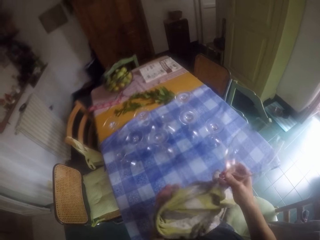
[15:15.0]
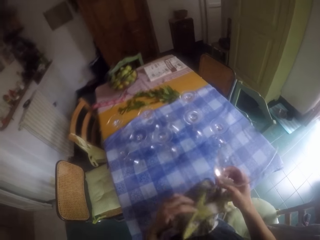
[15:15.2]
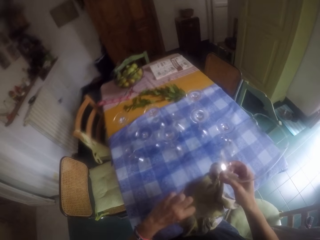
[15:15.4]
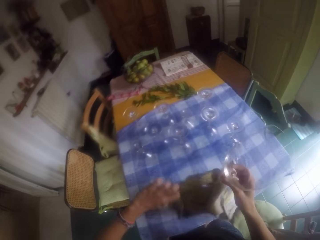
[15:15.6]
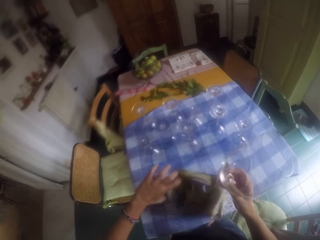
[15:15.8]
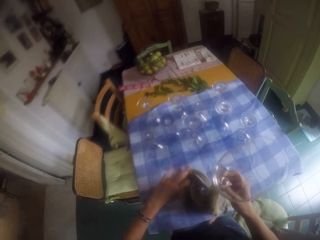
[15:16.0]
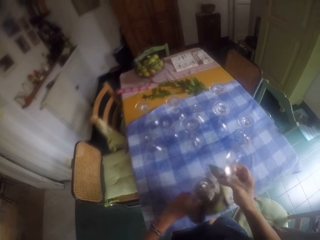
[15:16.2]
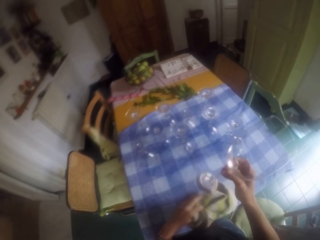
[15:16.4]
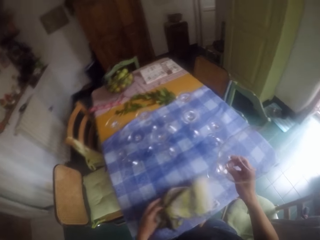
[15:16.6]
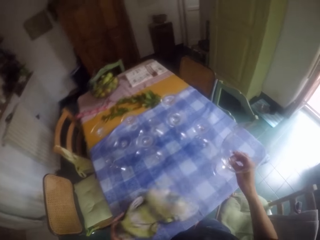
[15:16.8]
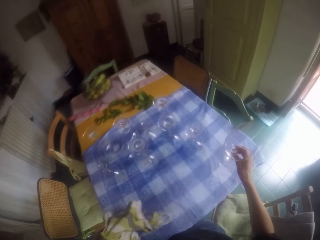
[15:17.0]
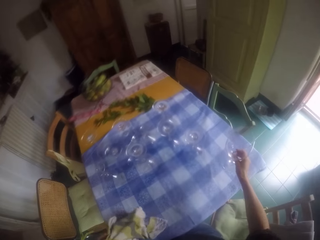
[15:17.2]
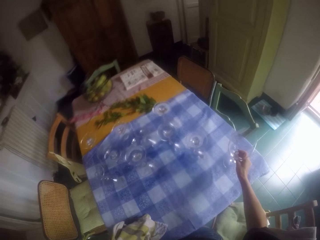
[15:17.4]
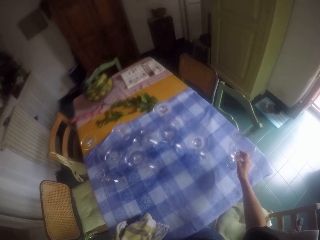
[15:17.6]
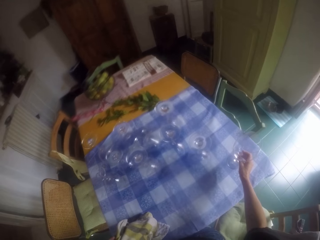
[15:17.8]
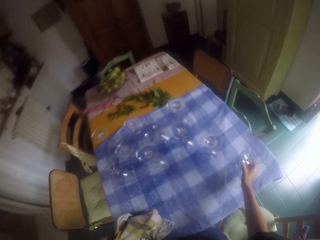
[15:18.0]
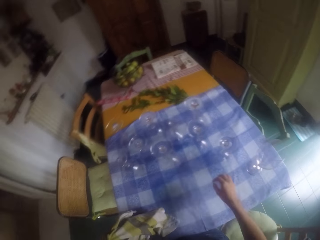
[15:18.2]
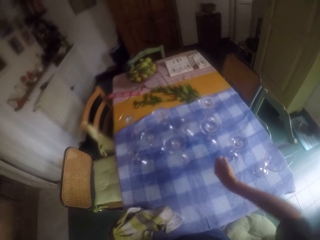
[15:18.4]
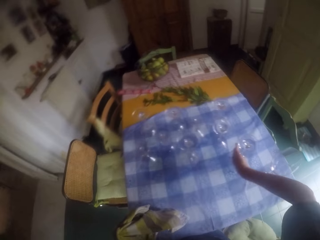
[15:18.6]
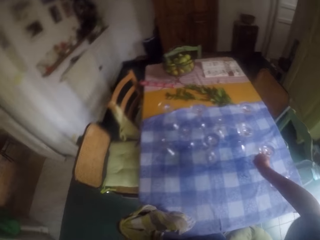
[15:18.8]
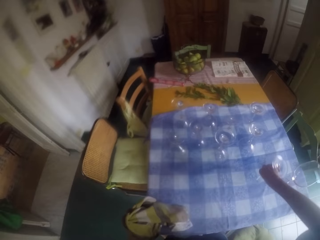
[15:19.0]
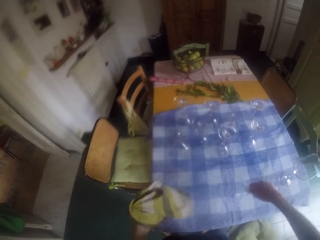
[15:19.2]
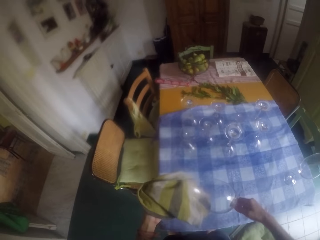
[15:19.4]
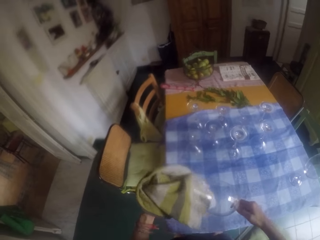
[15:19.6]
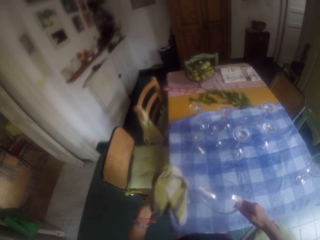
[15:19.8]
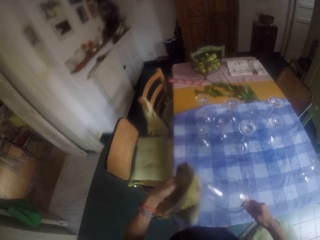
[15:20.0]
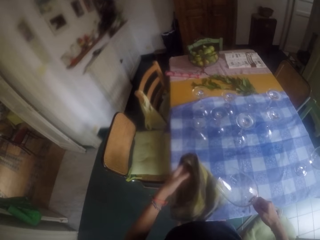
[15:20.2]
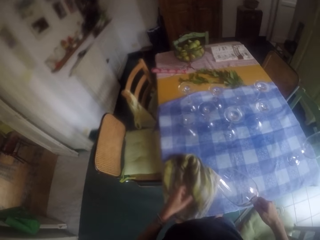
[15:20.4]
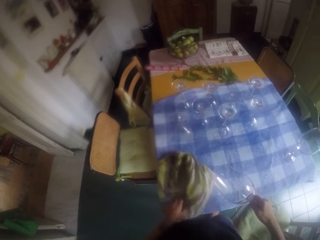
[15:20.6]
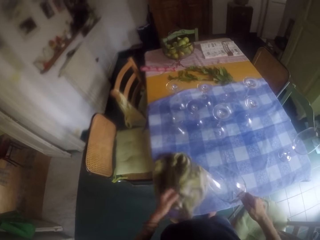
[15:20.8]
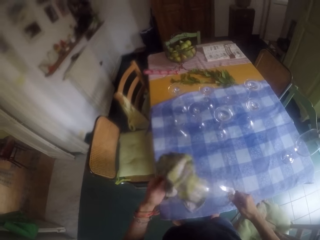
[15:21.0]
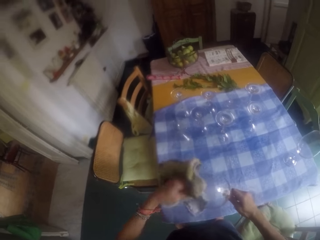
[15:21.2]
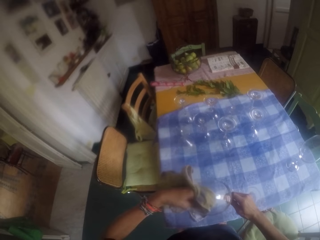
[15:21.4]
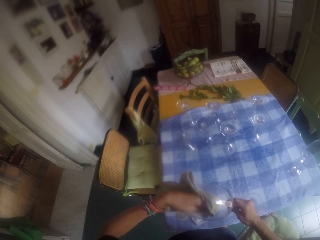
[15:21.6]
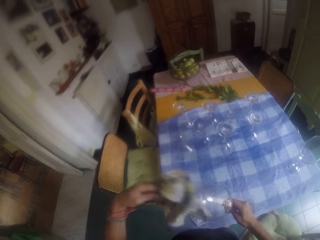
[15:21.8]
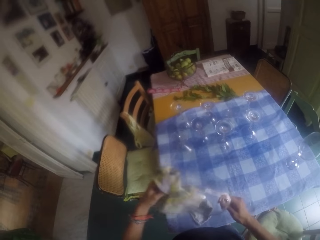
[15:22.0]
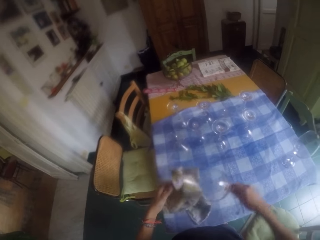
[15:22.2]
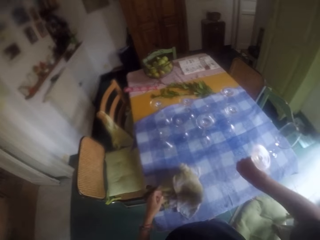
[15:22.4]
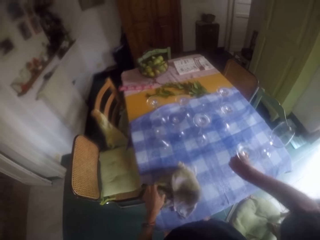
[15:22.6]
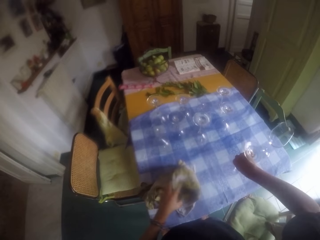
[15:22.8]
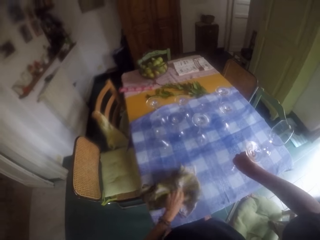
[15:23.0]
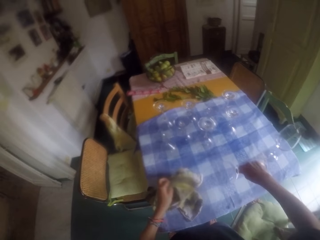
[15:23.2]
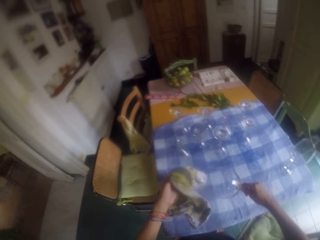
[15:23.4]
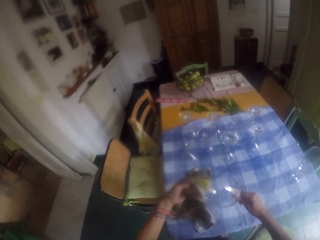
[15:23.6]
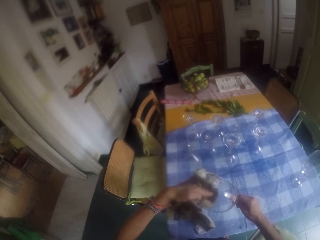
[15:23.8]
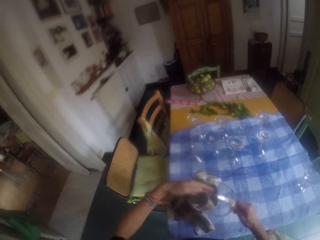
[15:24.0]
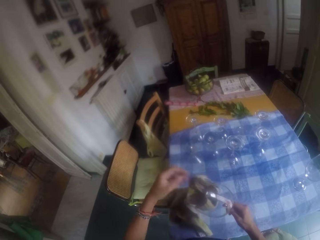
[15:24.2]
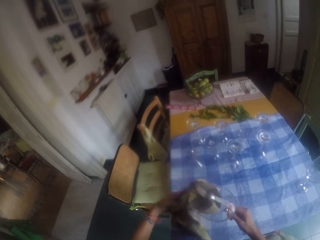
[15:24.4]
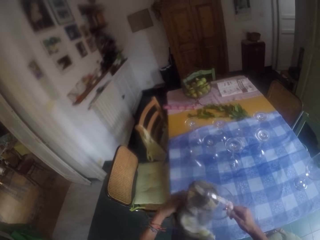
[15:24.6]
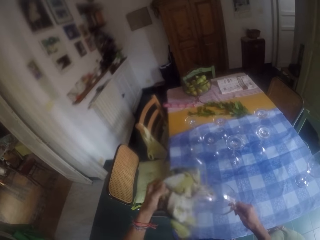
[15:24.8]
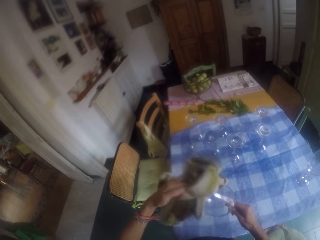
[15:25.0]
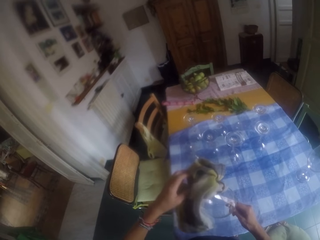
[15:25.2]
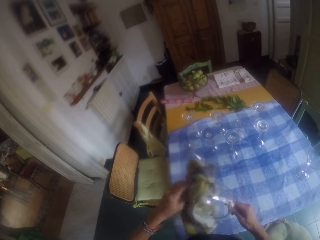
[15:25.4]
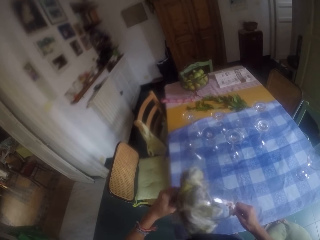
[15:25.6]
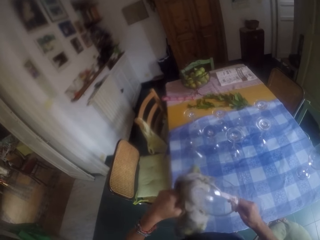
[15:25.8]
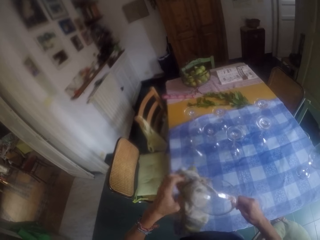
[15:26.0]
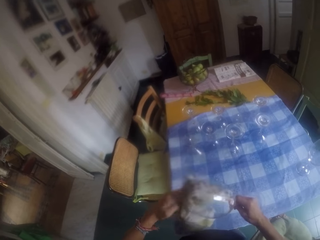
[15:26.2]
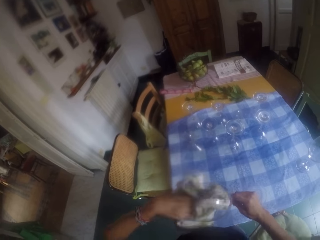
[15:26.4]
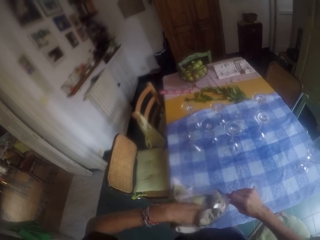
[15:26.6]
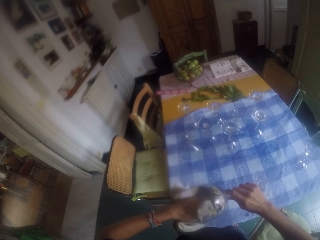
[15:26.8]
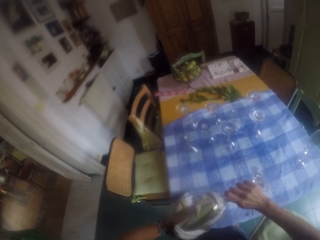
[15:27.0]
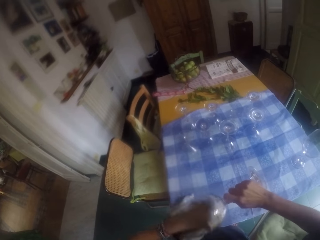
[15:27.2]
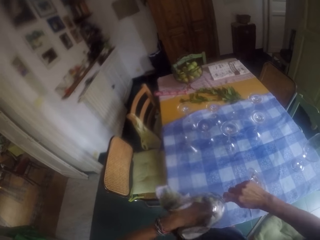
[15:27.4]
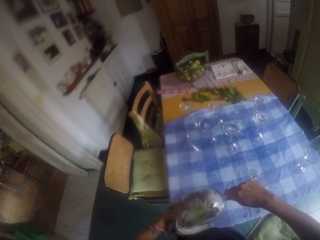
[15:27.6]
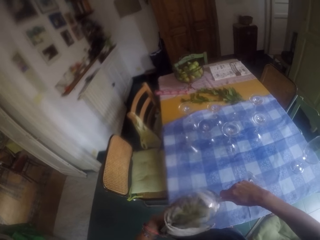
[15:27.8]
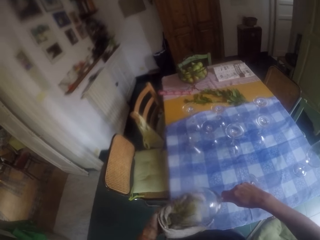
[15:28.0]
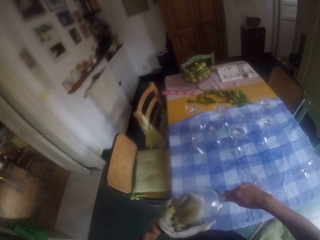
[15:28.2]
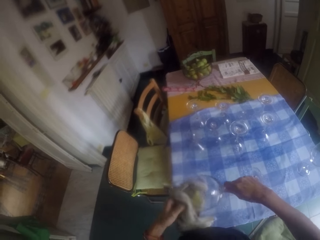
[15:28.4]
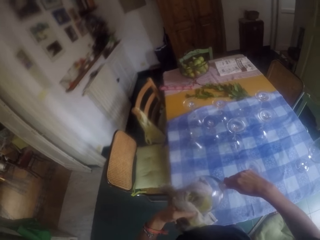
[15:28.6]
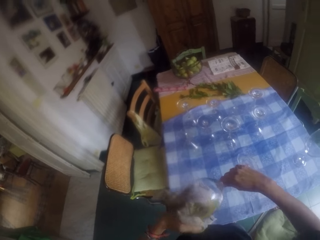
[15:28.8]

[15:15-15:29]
The camera wearer puts the glass on the table. They pick the glass from the table. They drop a kitchen towel on the table. They wipe the glass with the kitchen towel. They pour water from the glass on the table. They wipe the glass with the kitchen towel.

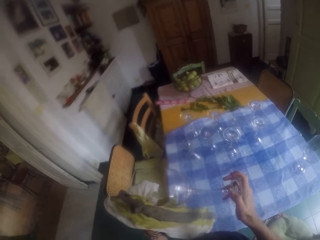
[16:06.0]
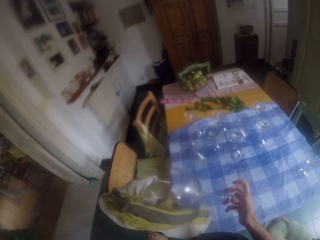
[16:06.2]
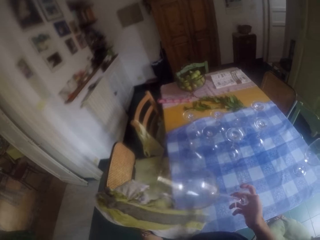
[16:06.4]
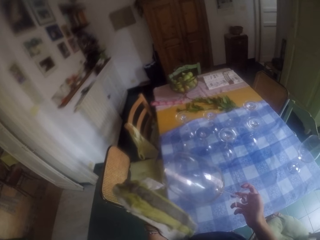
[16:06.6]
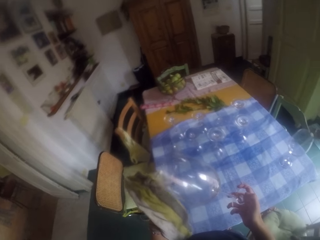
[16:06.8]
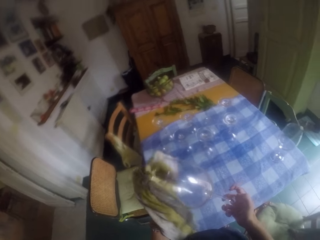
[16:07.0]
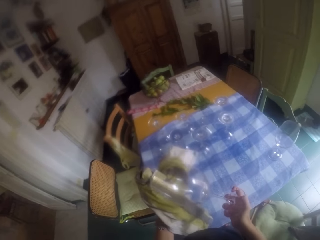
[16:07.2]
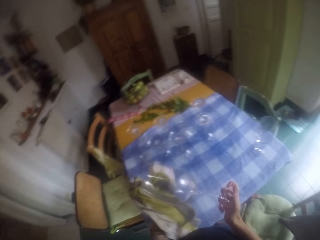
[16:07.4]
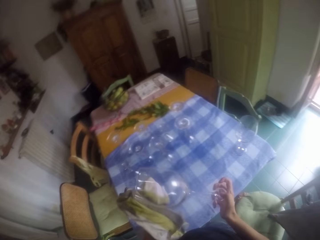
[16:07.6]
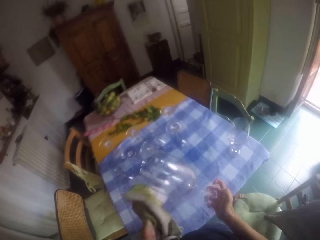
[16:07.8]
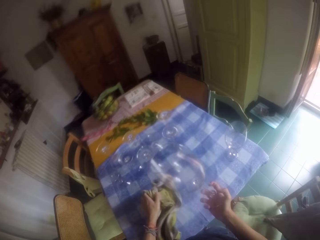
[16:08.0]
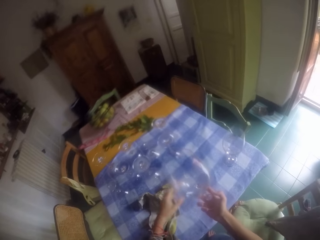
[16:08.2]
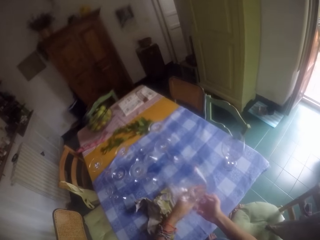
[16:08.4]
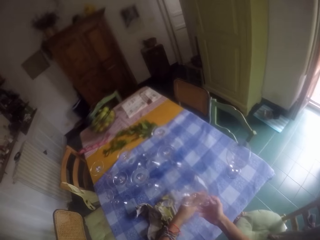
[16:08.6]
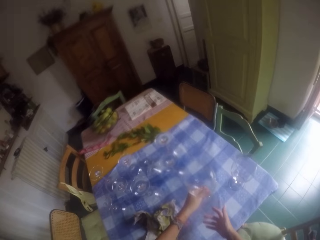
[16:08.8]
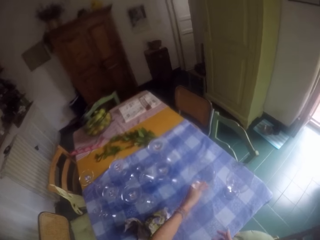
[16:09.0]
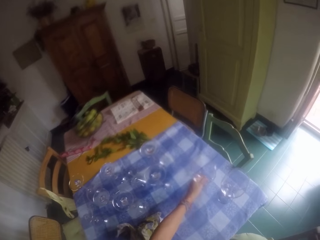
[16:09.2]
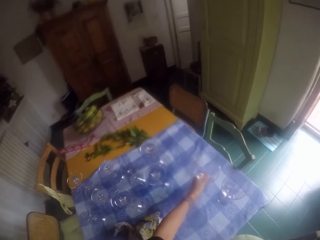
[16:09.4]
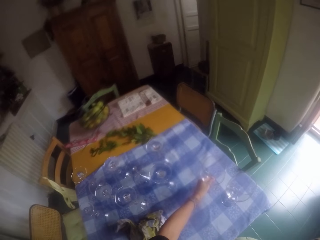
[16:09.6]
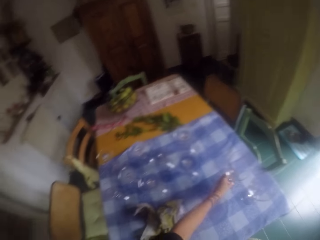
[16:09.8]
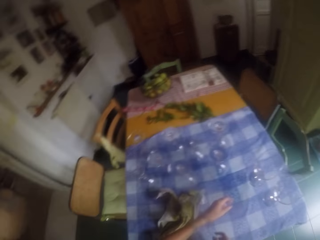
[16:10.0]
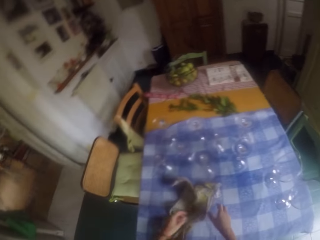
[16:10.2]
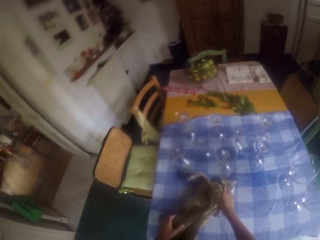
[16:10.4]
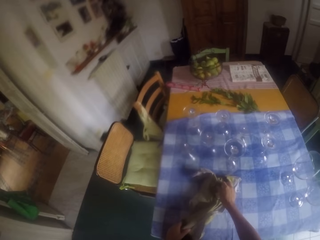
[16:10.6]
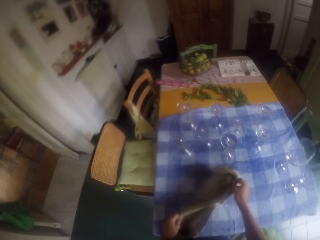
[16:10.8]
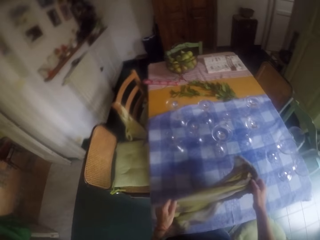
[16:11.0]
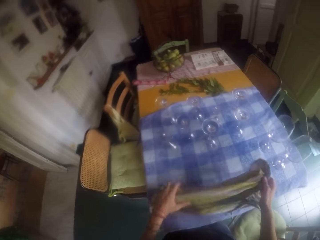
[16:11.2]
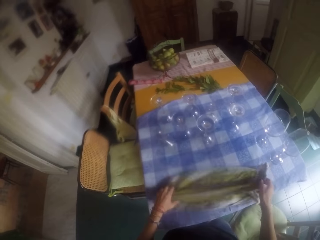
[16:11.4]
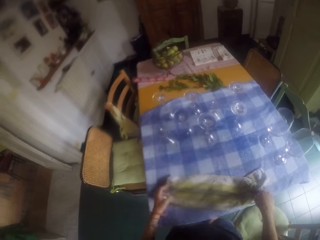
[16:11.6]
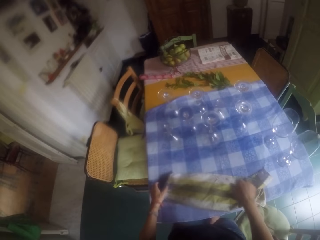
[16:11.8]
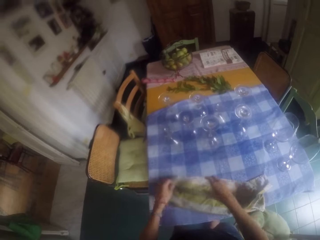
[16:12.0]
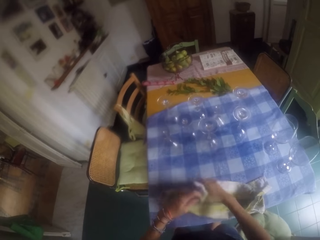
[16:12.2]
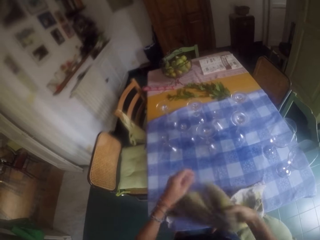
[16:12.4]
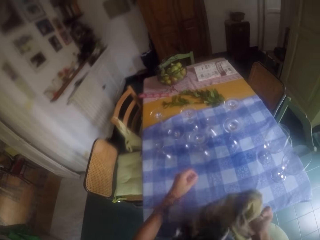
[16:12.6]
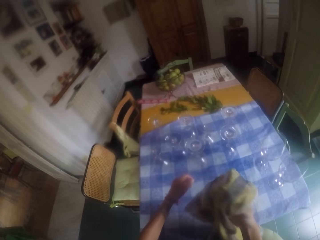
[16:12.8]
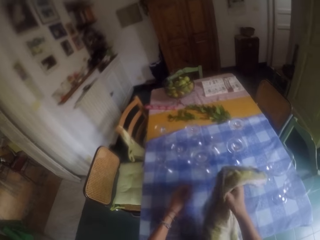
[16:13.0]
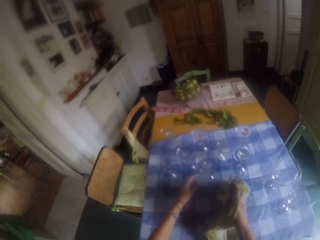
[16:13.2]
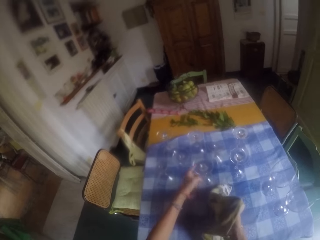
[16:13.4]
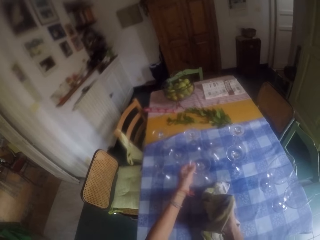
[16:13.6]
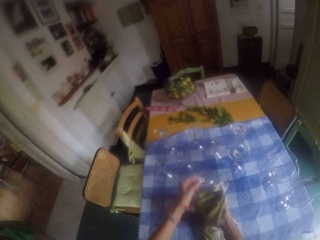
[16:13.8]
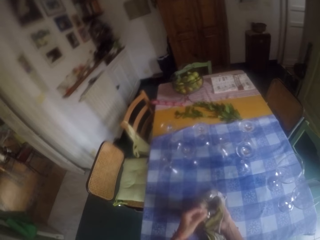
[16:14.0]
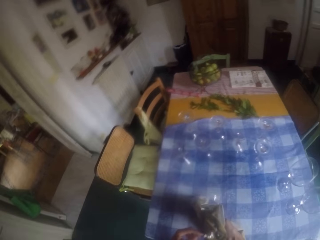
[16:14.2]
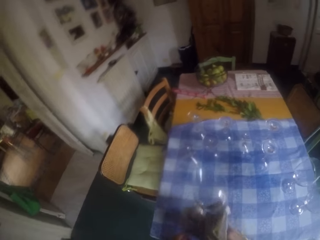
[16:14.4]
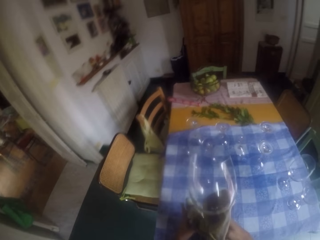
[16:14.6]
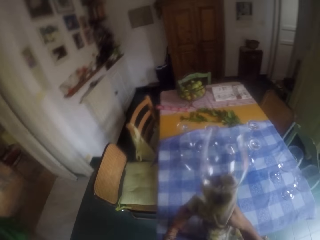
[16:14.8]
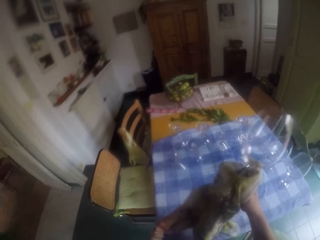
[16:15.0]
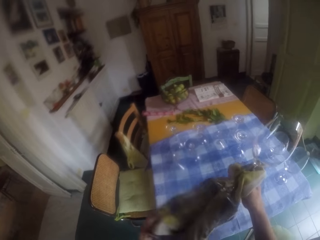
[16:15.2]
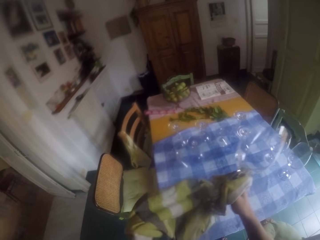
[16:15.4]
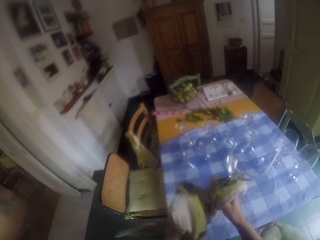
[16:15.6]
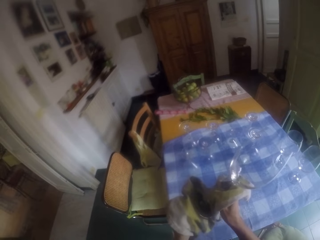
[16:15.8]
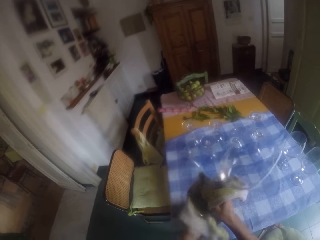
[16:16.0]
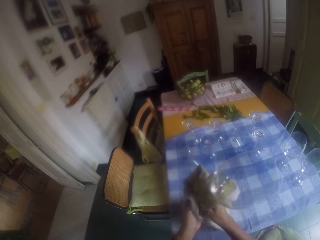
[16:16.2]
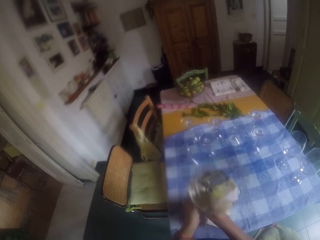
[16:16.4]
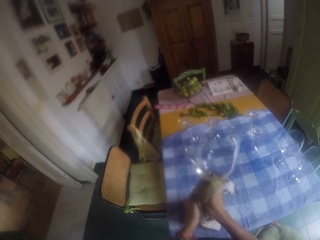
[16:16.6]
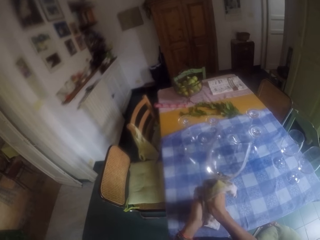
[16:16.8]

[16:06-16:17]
The camera wearer drops a kitchen towel on the table. They place a glass on the table. They pick the kitchen towel from the table. They pick the glass from the table. They wipe the glass with the kitchen towel.
